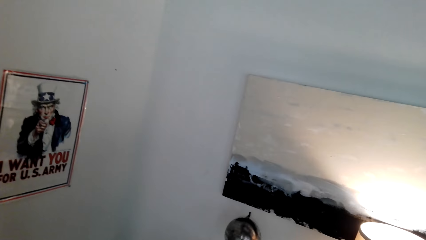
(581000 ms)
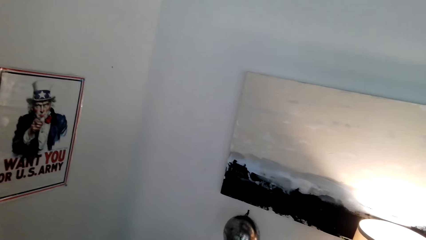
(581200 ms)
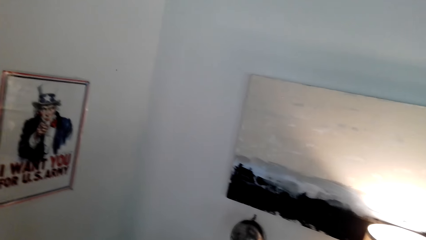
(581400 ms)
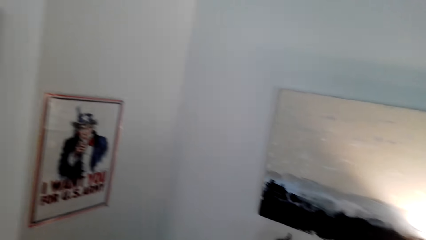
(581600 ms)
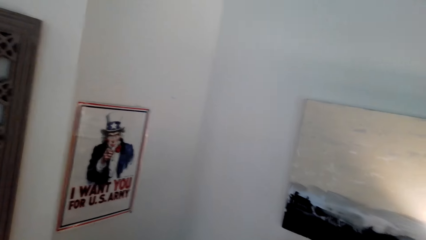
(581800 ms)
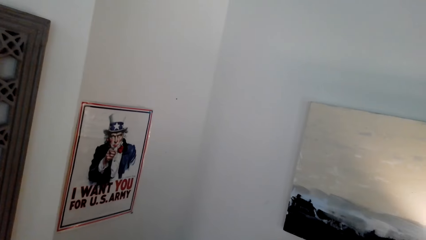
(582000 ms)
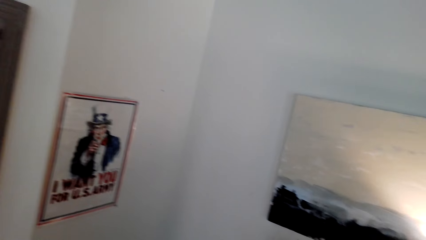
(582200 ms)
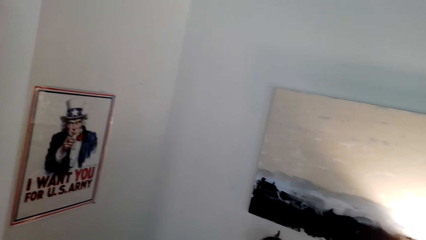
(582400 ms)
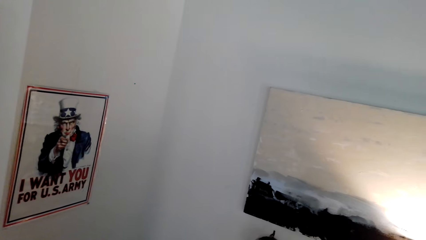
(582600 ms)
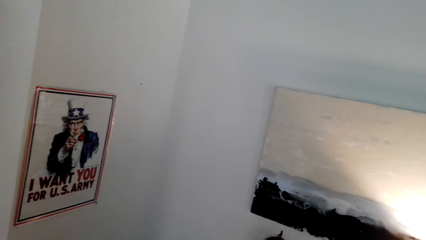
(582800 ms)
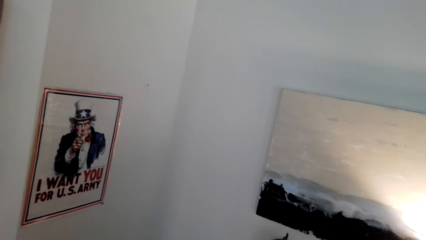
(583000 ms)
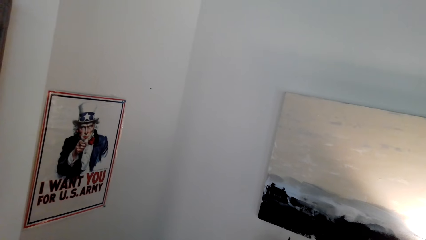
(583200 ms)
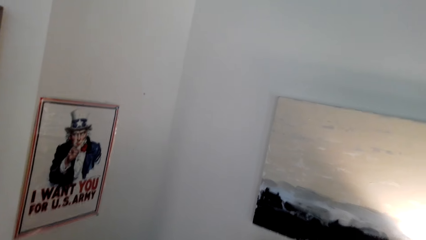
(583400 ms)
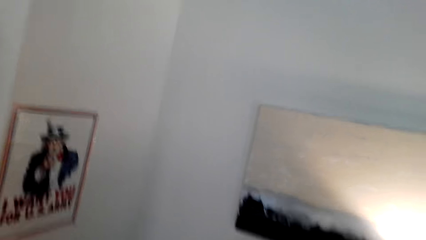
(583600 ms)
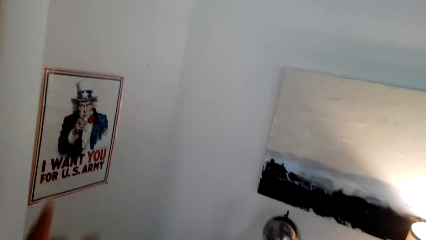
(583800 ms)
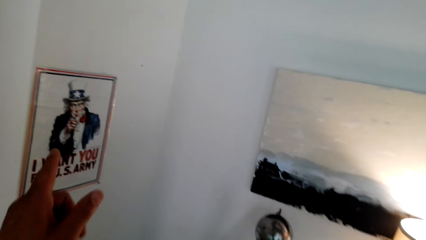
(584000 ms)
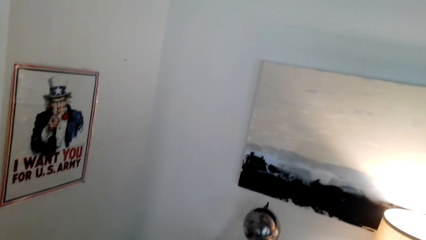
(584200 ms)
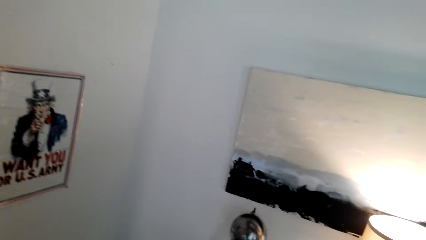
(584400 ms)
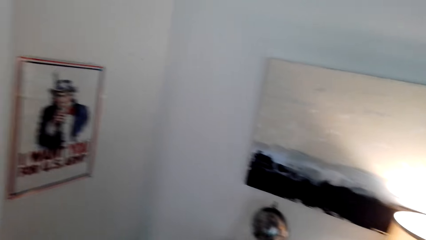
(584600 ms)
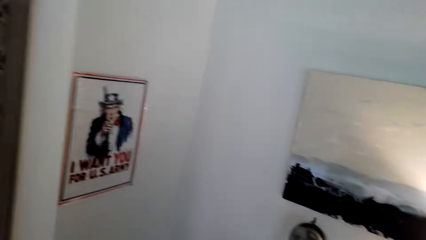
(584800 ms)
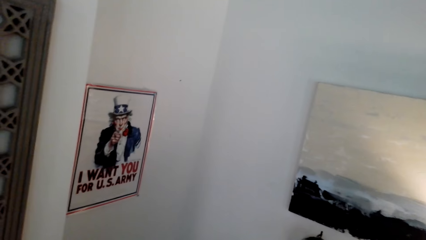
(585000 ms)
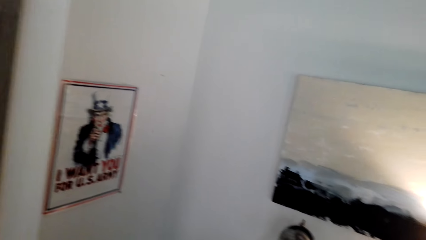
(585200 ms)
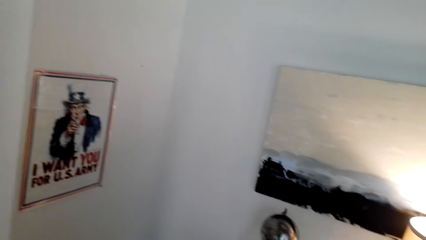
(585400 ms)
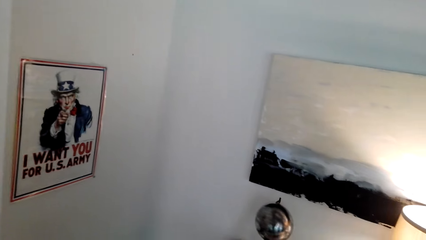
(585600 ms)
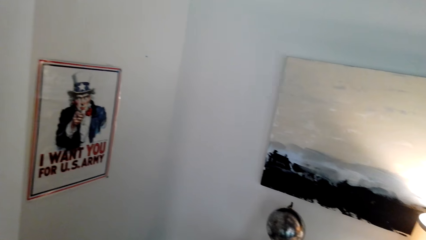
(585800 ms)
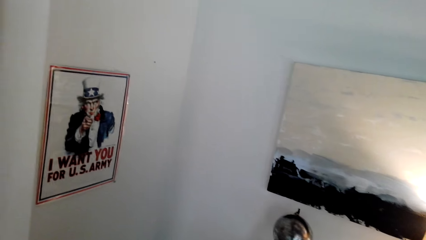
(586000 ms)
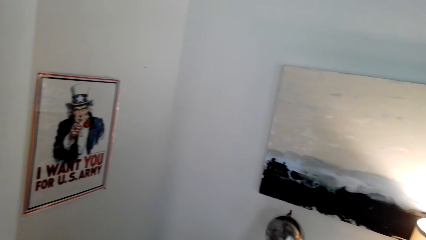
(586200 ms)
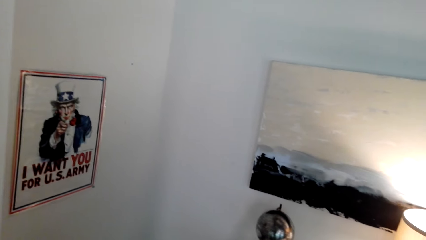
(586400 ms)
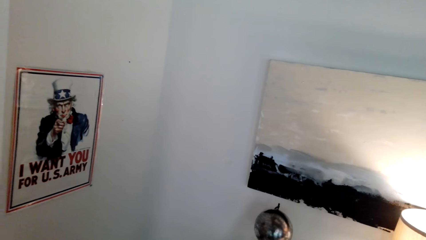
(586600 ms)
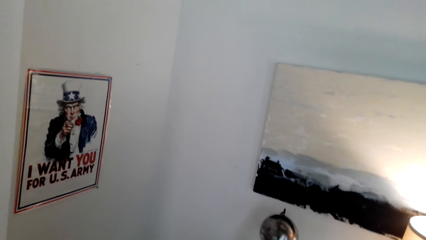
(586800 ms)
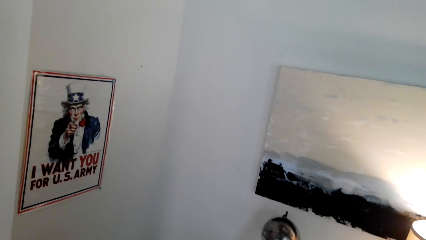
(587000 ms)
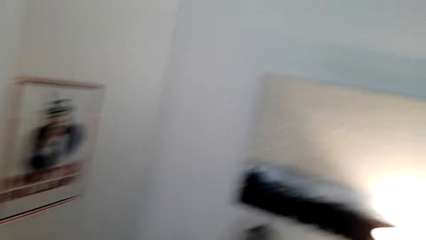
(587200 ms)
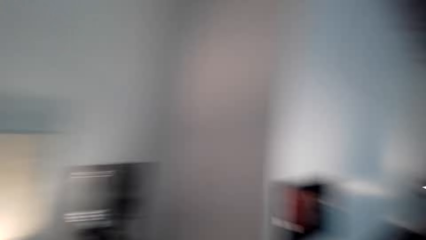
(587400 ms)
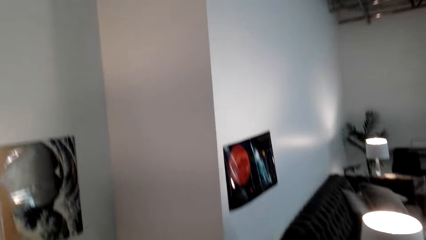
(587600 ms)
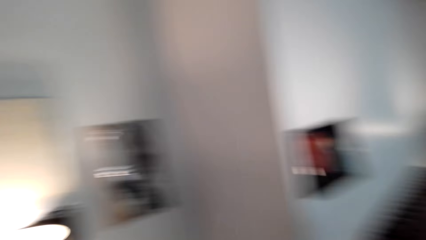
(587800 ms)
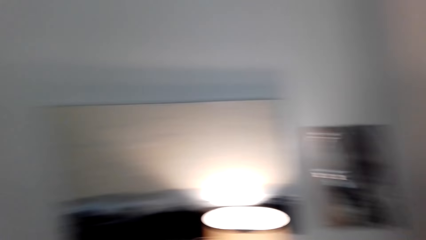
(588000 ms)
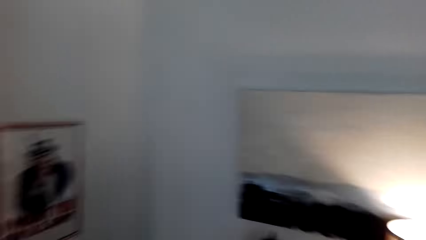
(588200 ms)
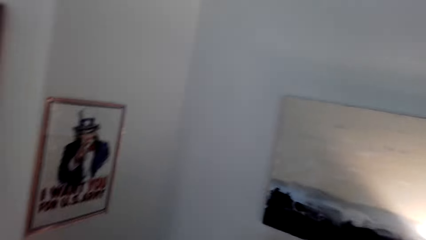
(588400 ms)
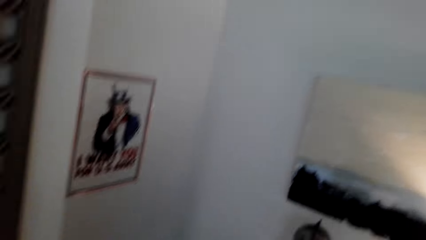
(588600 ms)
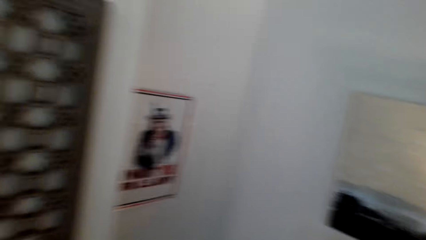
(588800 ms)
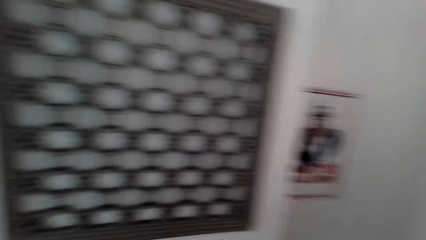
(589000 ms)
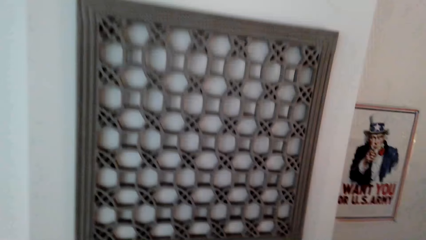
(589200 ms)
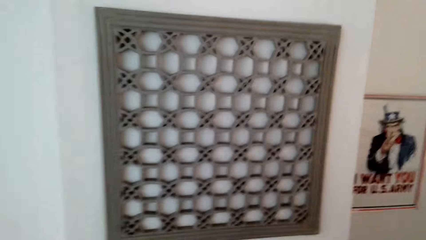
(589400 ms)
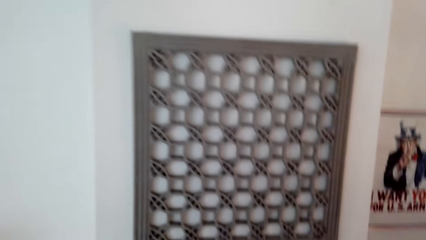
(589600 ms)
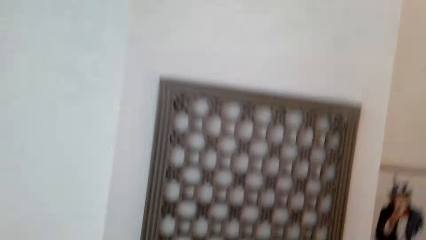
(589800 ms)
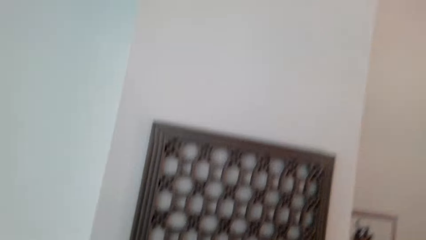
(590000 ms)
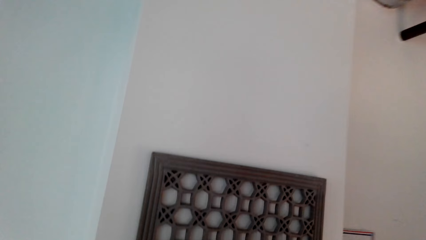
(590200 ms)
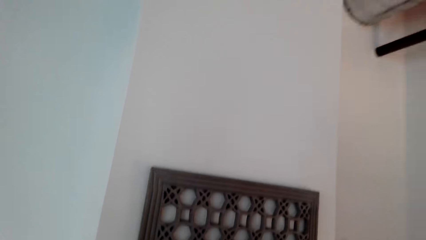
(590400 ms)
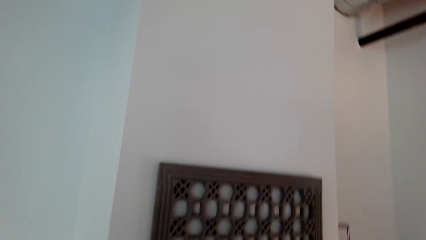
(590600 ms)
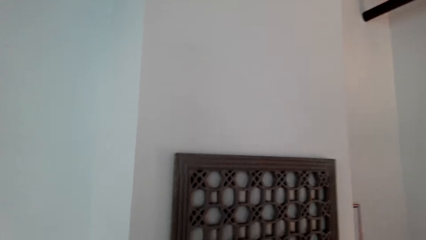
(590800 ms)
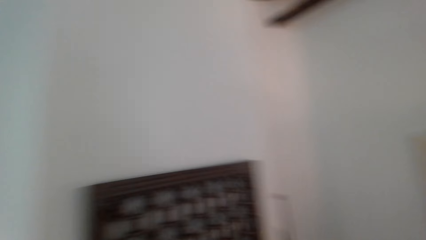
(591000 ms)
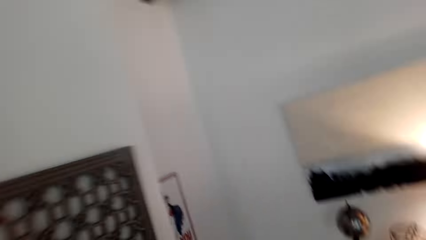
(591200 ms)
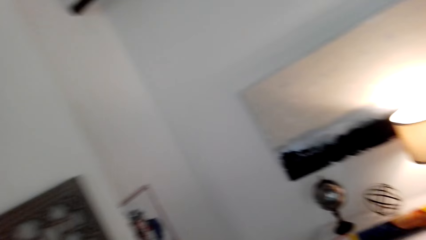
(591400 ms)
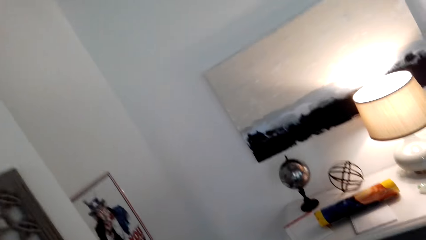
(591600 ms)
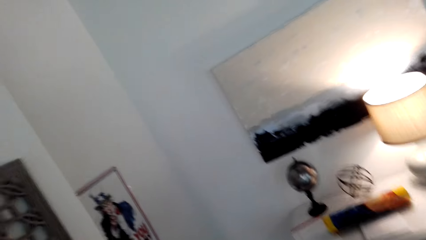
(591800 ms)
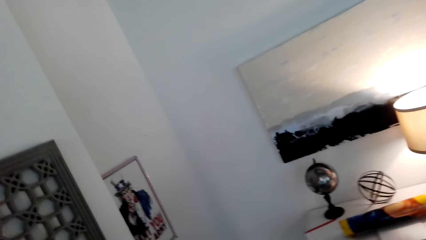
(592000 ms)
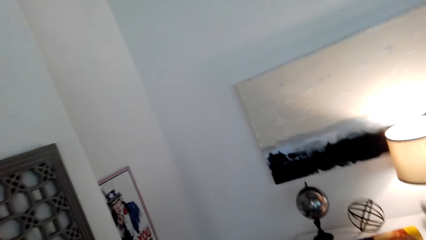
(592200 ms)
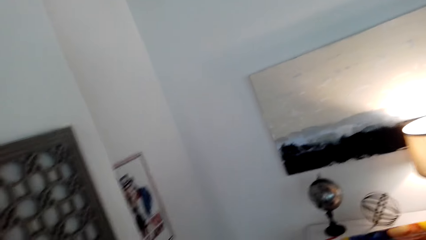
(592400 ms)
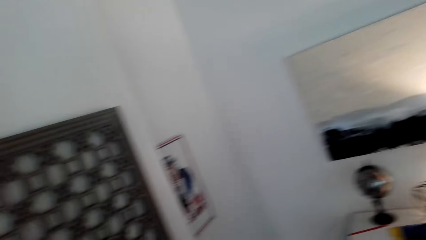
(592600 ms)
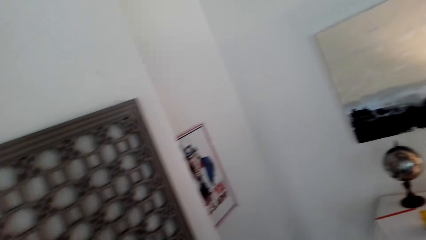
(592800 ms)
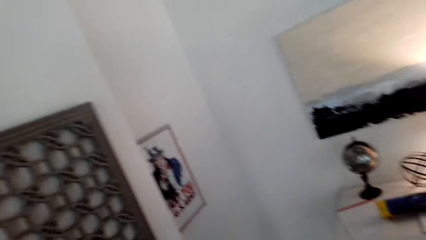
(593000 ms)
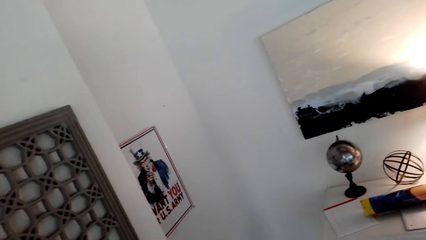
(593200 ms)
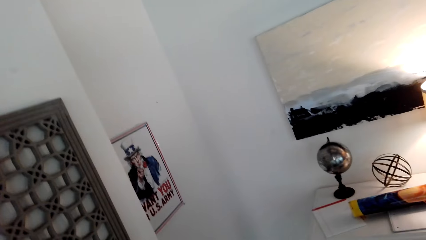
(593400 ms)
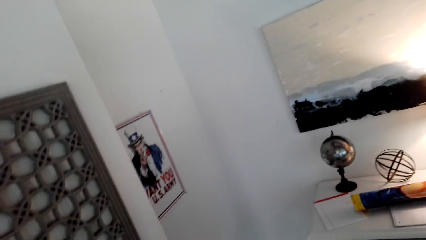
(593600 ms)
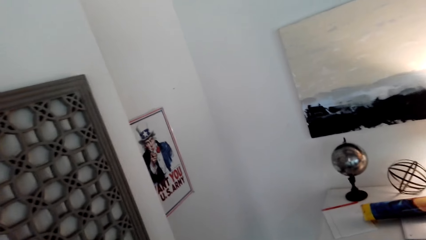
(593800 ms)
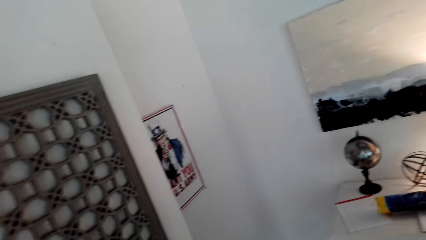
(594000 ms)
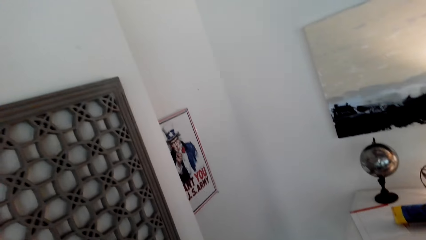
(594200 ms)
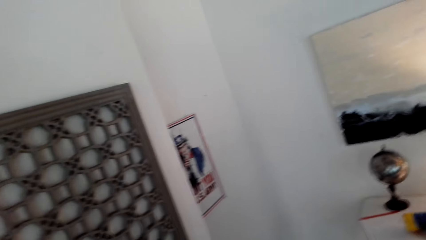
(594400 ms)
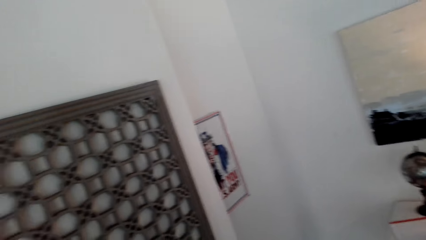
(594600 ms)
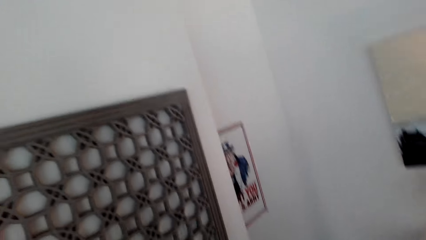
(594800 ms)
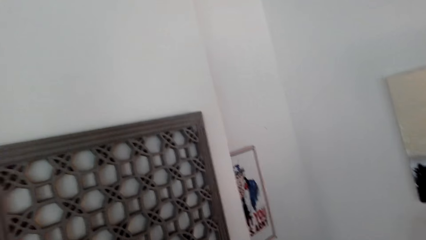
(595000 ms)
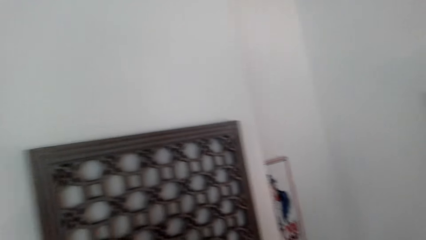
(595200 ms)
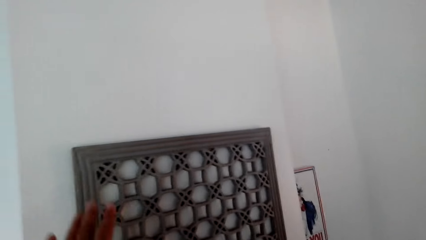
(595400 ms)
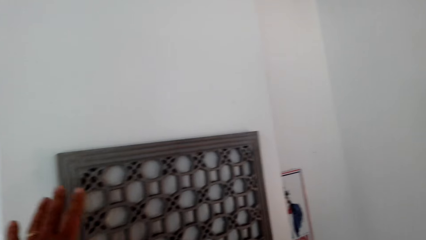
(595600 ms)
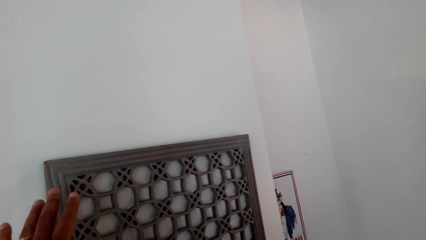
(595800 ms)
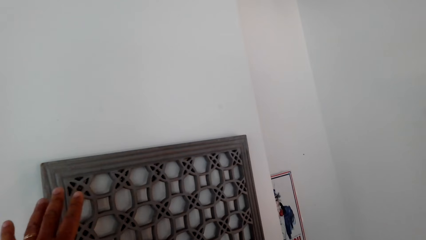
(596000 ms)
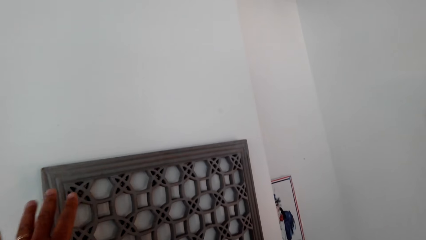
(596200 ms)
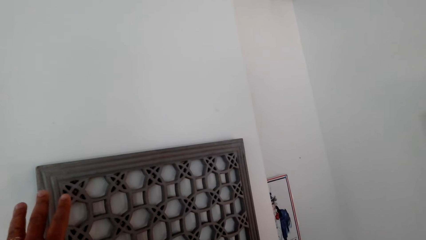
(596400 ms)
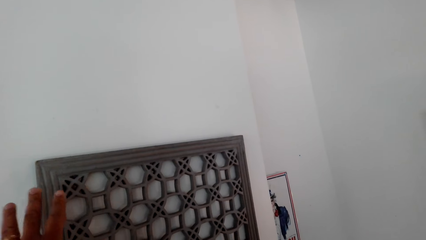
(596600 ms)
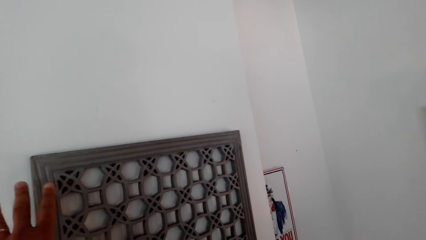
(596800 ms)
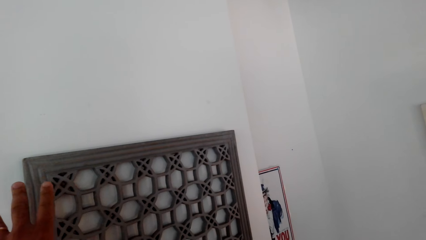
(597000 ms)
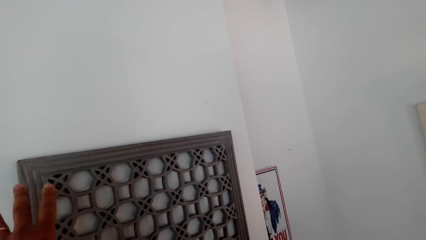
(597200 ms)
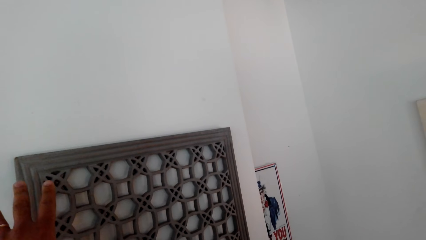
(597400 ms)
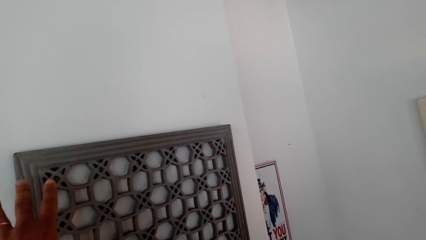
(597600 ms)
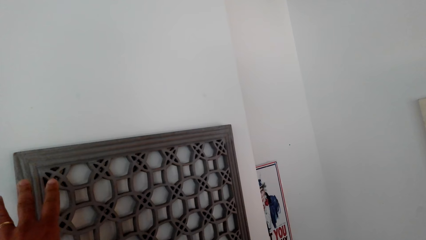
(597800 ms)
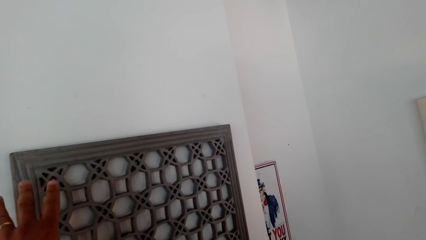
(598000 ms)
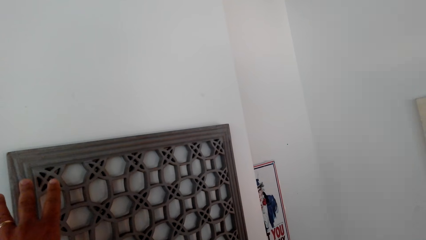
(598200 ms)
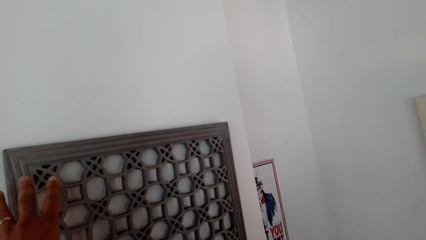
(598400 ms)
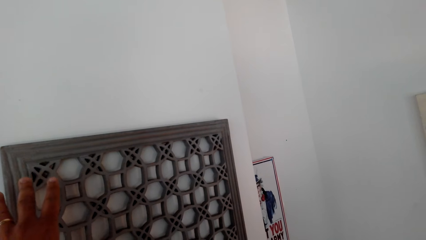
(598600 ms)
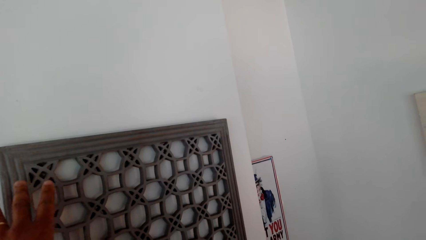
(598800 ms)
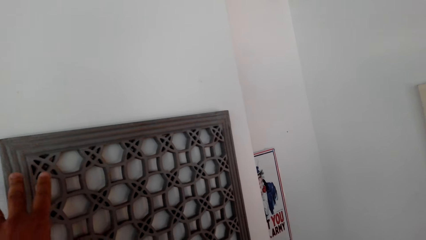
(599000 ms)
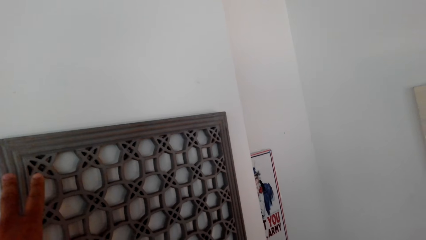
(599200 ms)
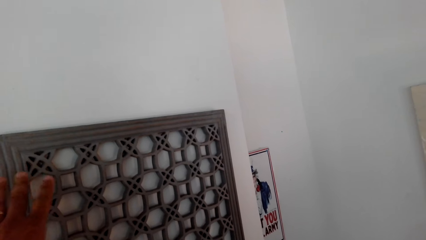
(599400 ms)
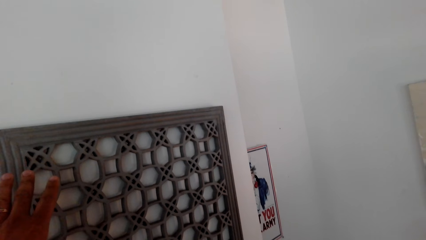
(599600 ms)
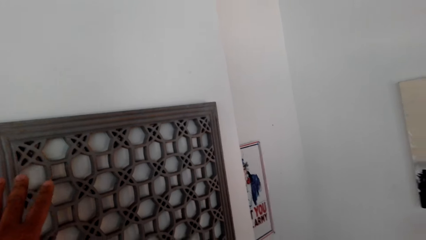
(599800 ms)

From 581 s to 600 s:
The camera wearer points at a picture. They move their head. They move around. They raise their hand up.
